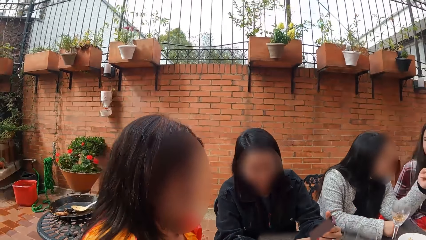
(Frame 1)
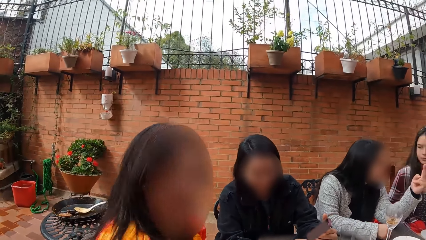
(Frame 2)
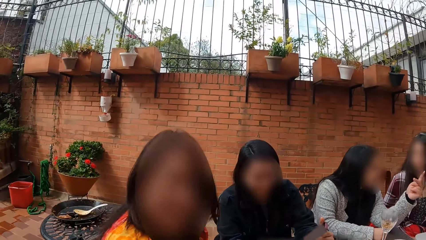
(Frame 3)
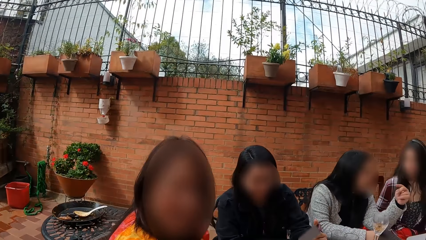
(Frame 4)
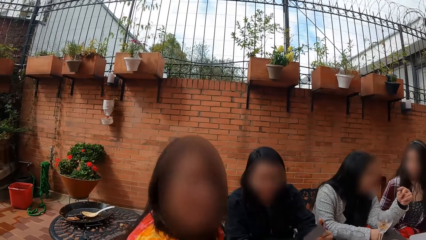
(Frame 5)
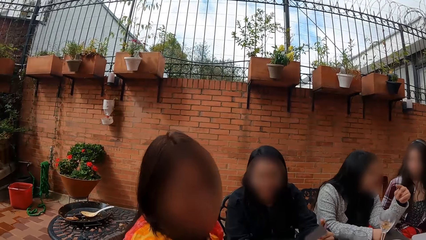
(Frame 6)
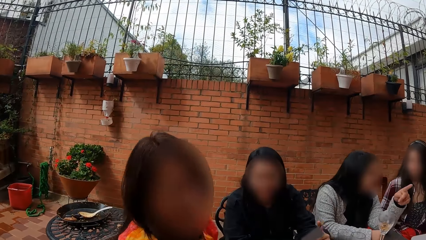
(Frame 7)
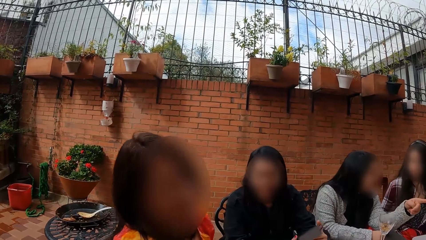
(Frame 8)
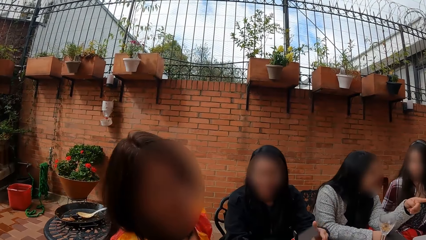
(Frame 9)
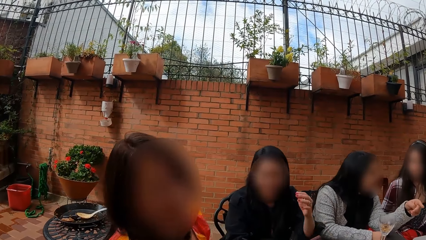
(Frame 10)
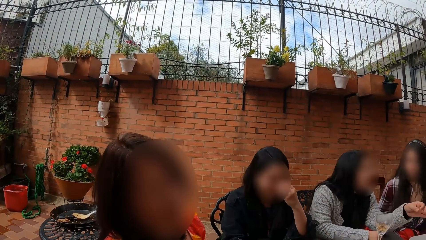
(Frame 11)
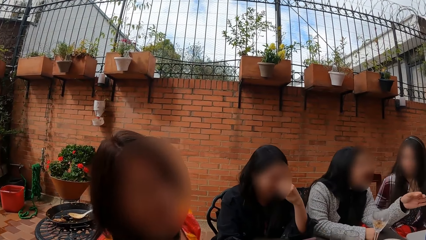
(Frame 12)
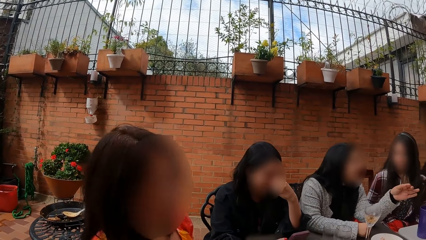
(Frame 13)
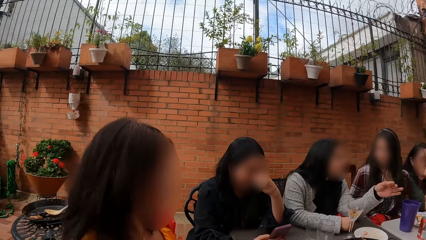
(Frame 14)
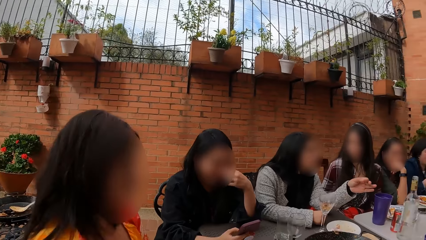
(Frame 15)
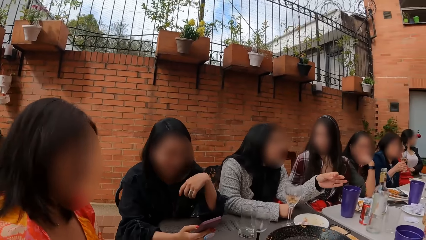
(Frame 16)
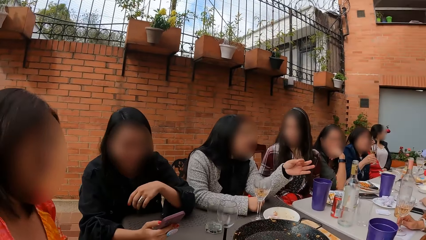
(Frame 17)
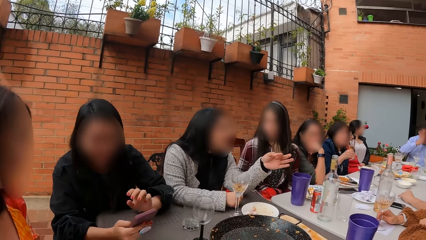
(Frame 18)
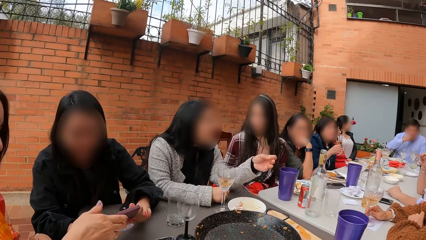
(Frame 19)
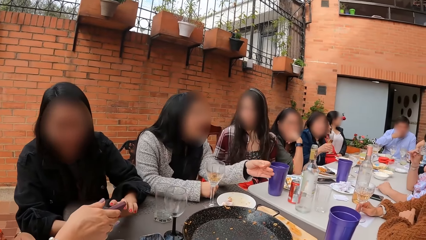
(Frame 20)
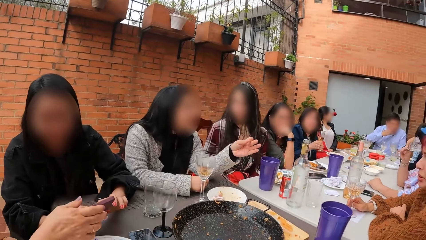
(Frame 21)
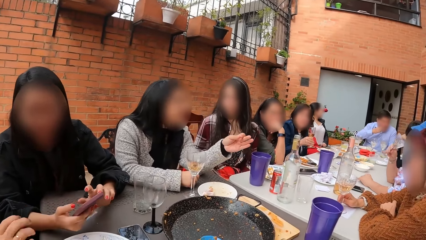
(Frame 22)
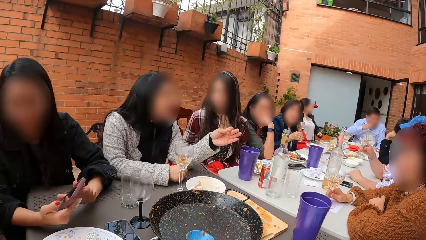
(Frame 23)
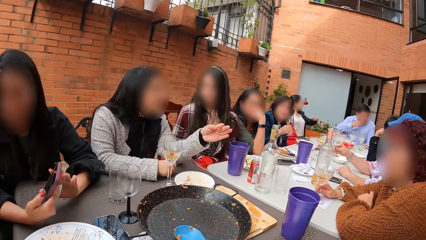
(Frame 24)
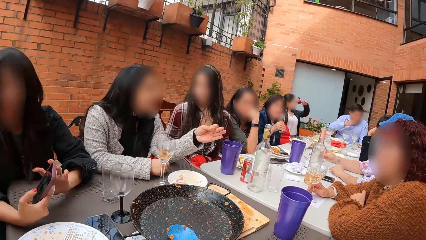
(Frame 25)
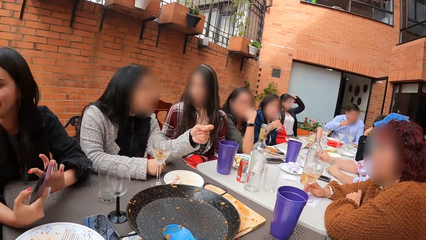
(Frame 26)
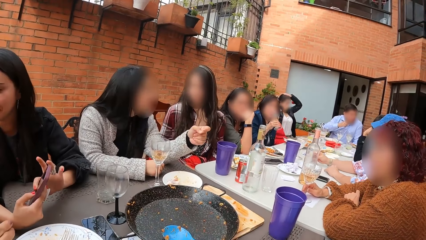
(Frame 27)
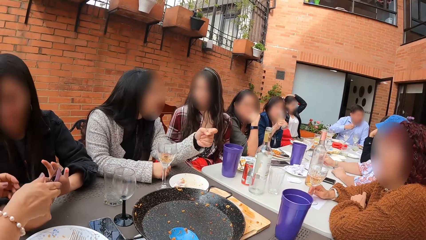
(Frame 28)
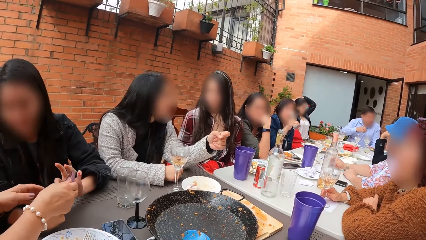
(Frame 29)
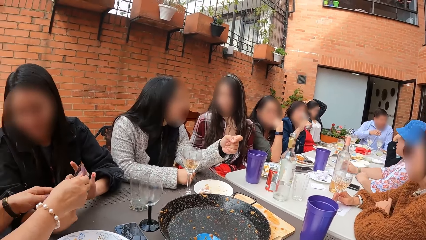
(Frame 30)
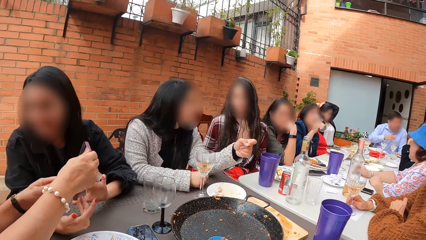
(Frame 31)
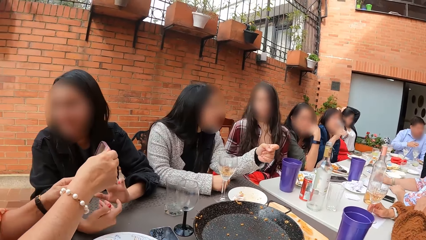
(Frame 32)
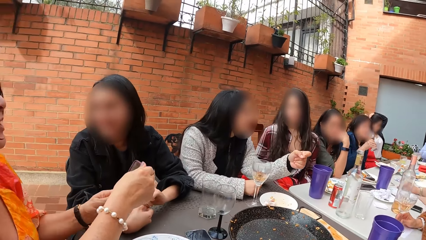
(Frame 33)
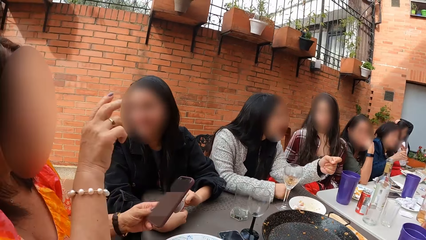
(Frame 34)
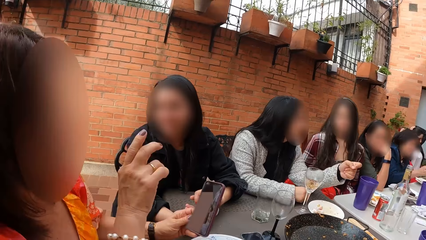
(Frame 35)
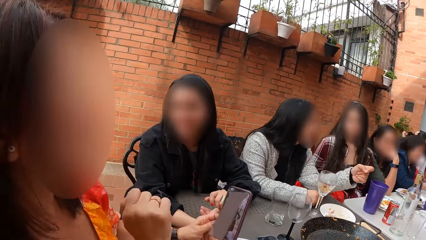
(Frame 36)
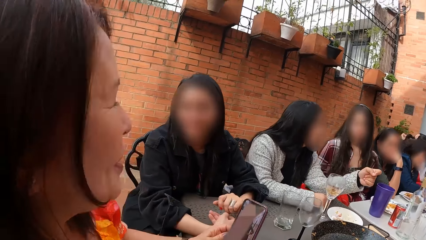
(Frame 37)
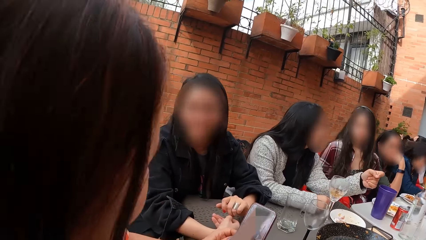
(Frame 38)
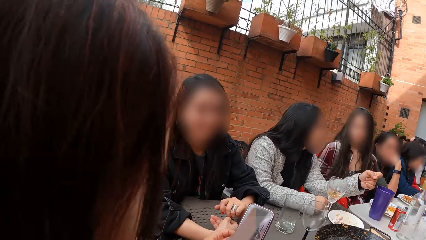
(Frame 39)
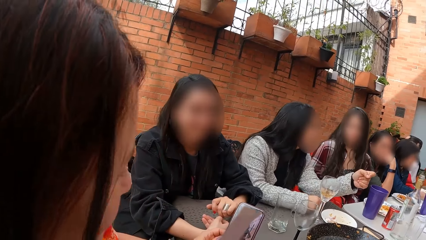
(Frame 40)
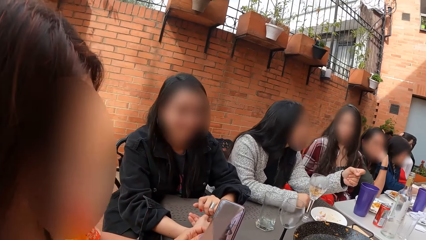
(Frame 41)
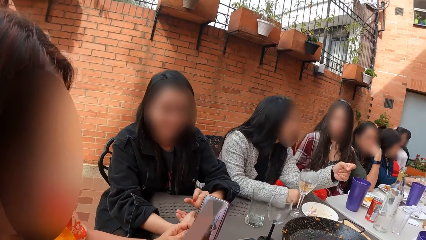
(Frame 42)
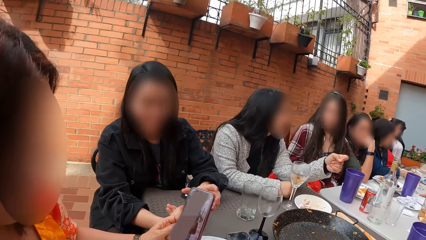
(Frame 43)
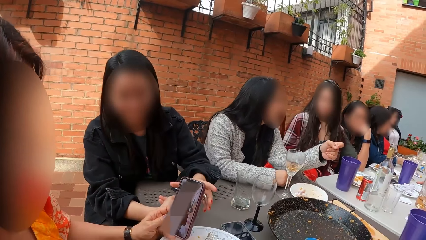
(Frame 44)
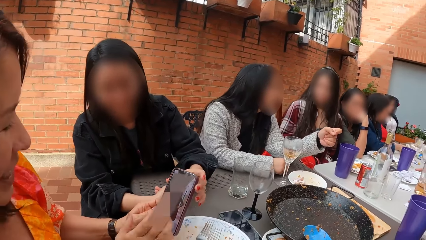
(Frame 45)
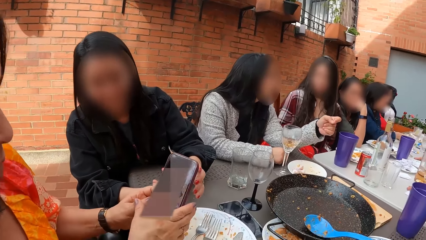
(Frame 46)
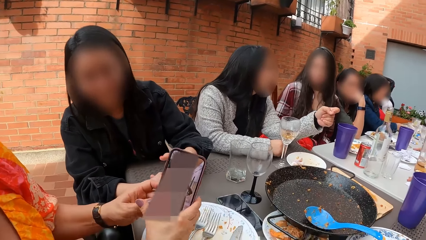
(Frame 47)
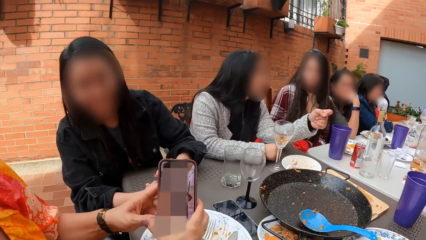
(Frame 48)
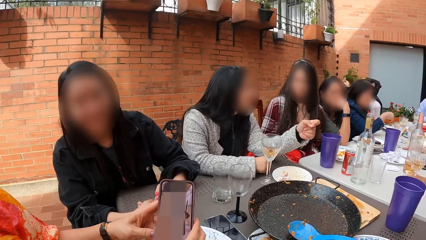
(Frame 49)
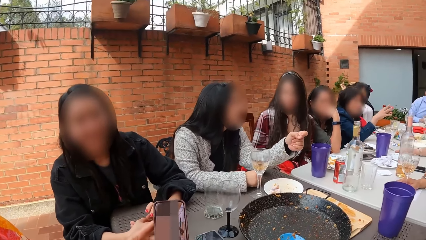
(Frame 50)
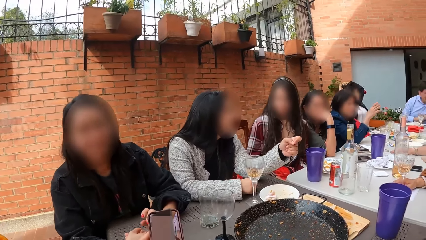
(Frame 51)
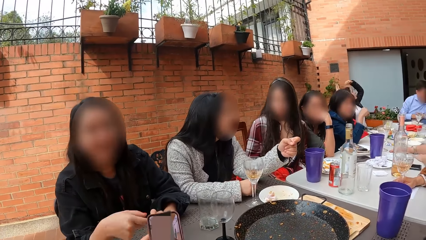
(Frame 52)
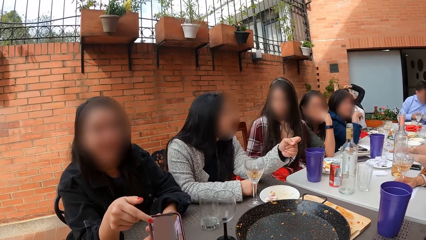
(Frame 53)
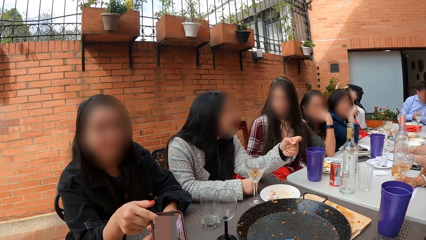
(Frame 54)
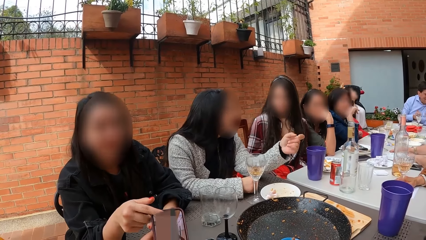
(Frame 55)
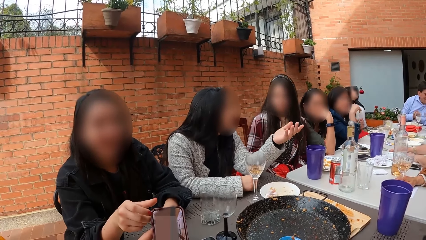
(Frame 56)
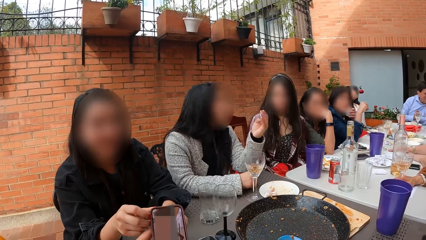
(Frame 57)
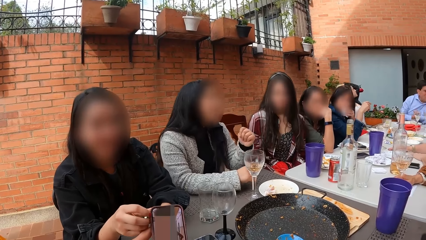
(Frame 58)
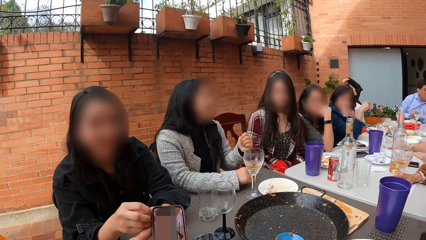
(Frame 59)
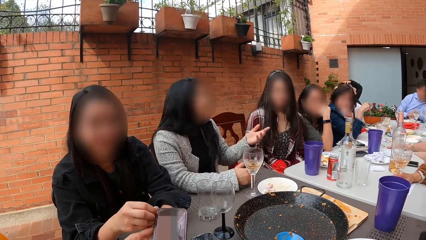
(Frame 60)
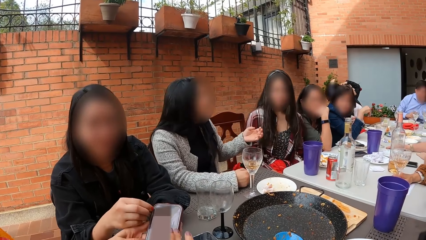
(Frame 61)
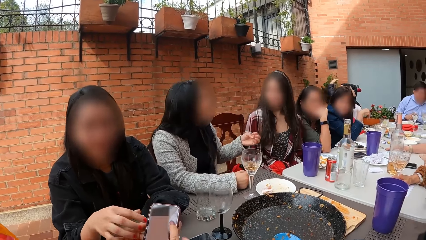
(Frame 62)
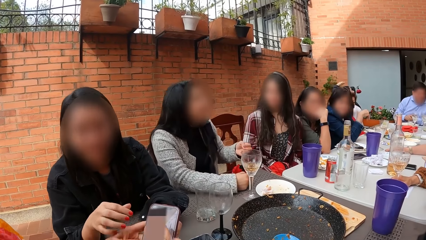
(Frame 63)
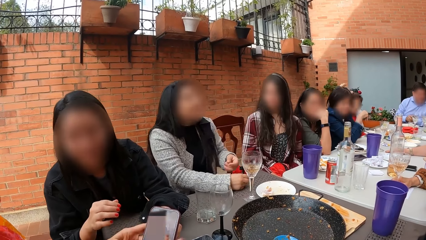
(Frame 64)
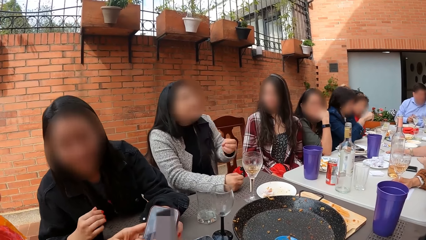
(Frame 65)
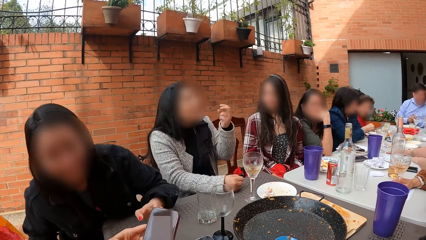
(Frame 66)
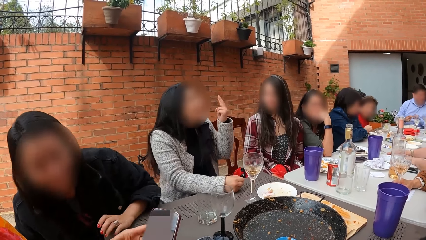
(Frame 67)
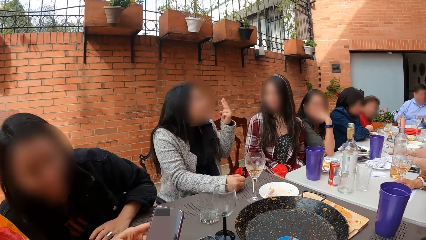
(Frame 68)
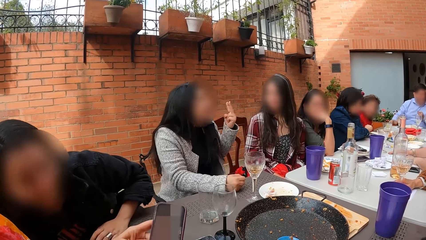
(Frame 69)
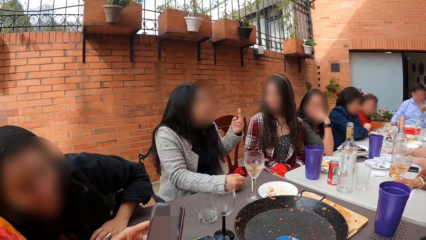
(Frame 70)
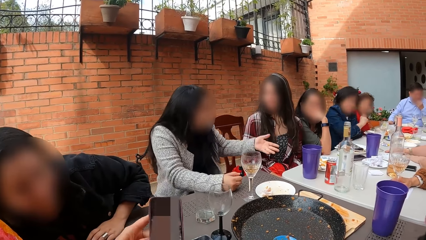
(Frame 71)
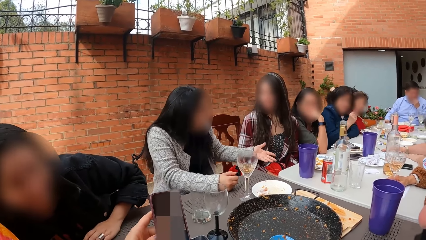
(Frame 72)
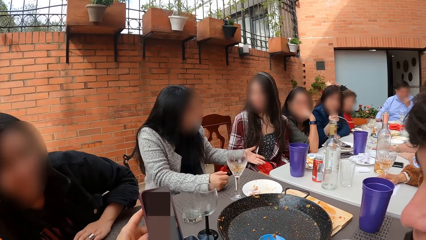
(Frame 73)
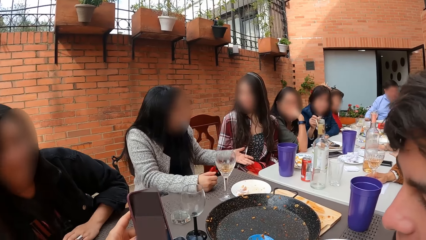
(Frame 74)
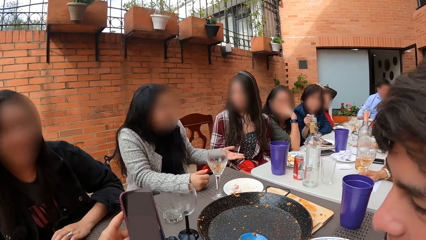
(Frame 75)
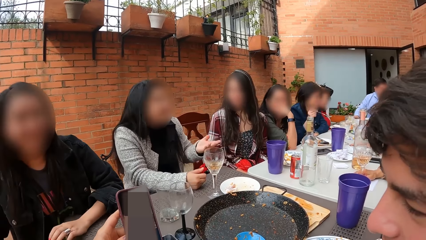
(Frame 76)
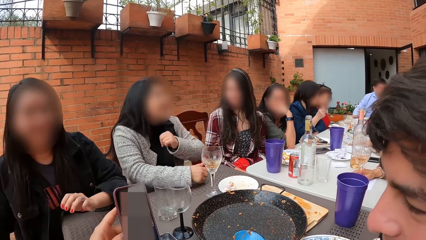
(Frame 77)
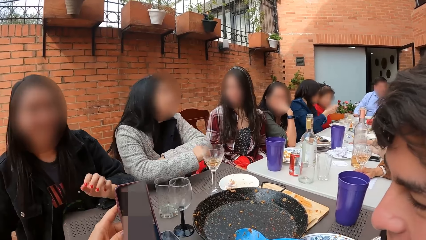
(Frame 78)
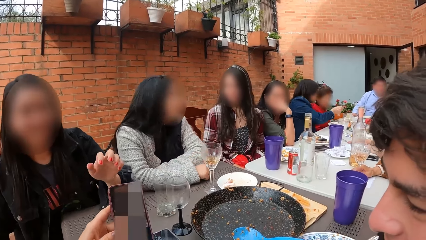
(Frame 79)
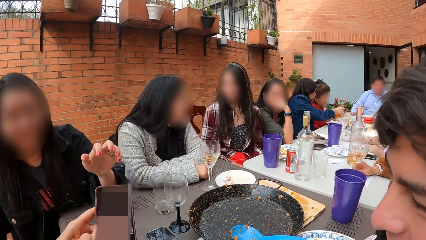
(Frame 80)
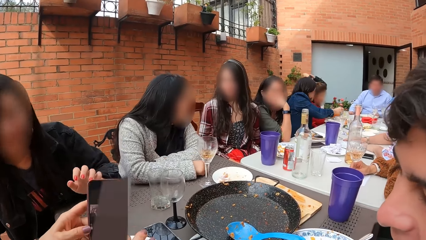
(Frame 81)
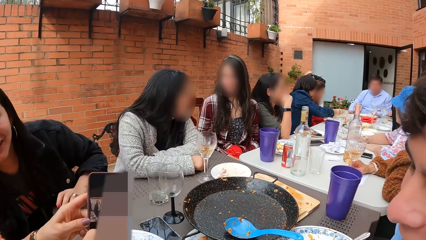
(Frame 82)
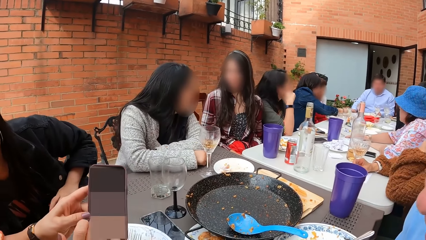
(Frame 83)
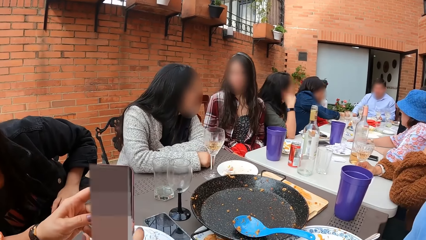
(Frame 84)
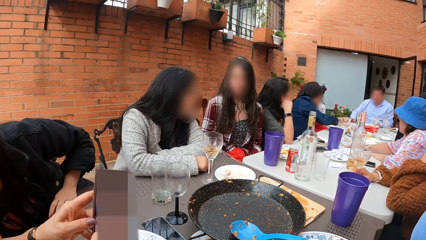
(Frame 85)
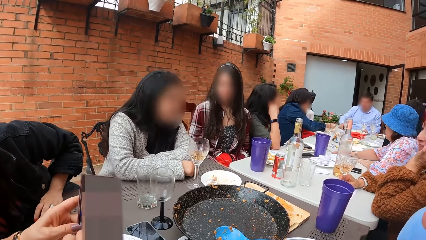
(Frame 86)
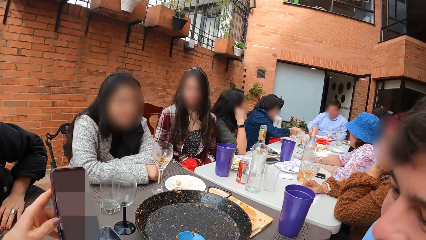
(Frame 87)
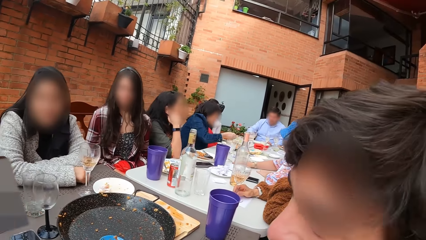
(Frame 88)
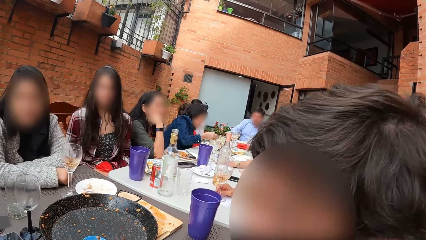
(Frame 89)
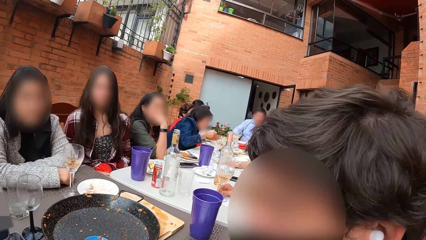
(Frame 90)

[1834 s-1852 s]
A woman holds the phone with her right hand, touches her nose with her left hand and operates the phone in her right hand with her left hand. Another woman drinks from the glass cup in her right hand and places the glass cup in her right hand on the table. A third woman drinks from the glass cup in her right hand. A fourth woman fiddles with her hair with her left hand. A fifth woman takes the phone from the first woman's right hand with both hands and holds the phone with her left hand. The third woman places the glass cup in her right hand on the table. The fifth woman holds the phone with both hands. The first woman touches the phone in the fifth woman's hands with her right index finger. The third woman wipes her mouth with the tissue paper in her left hand. The fifth woman operates the phone in her left hand with her right hand. A man touches his mouth with his left hand. The third woman scoops some rice from the plate on the table with the fork in her right hand. The fifth woman shares pictures with the other people.
